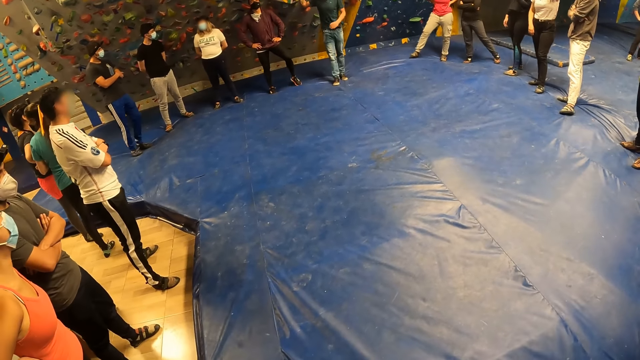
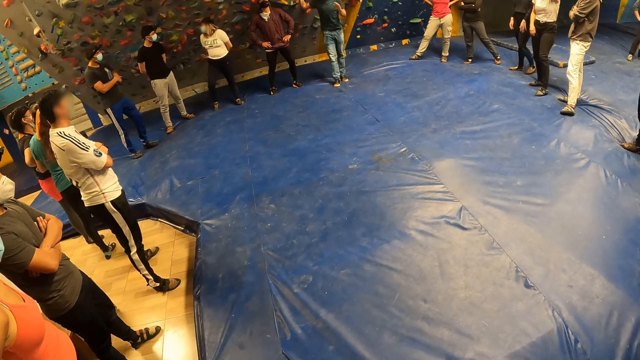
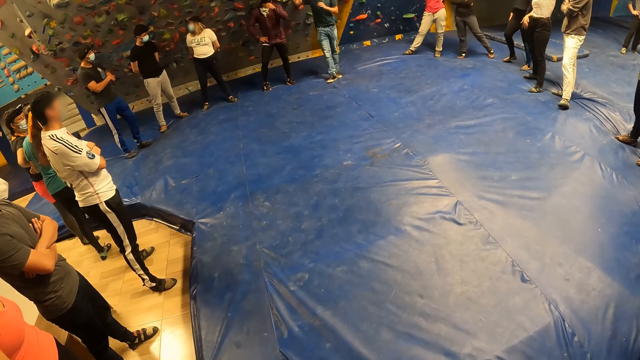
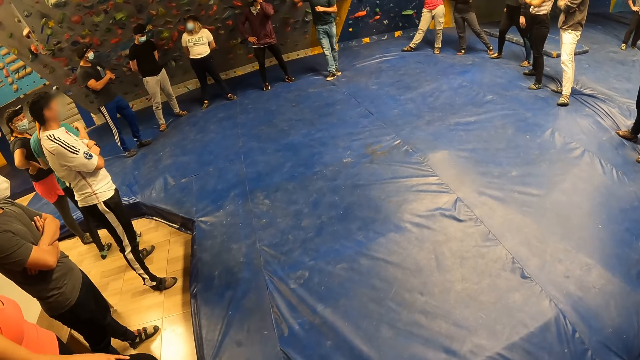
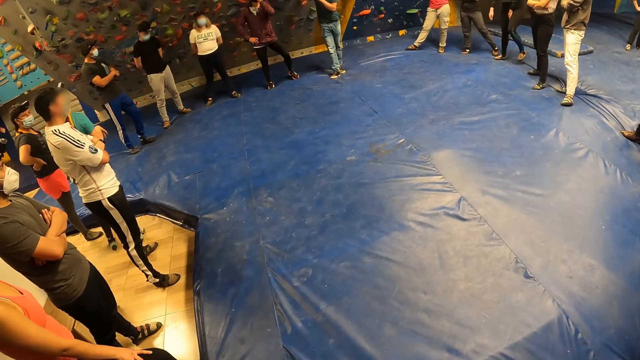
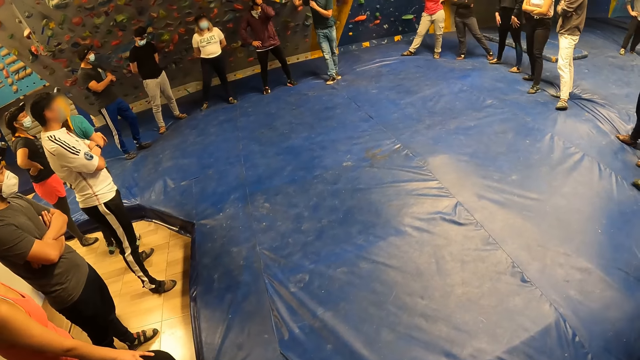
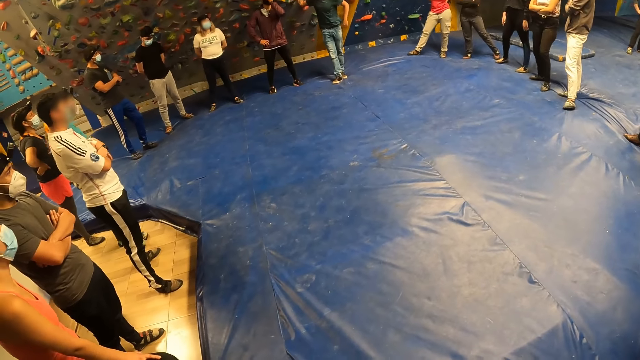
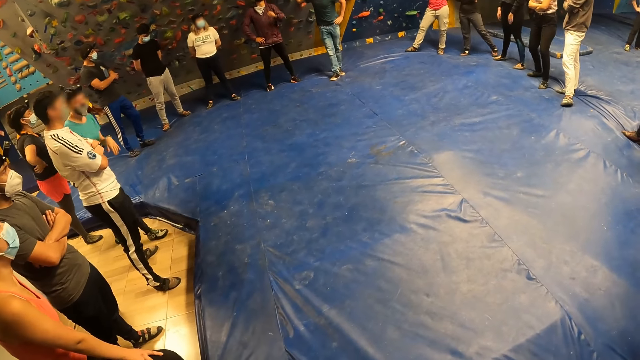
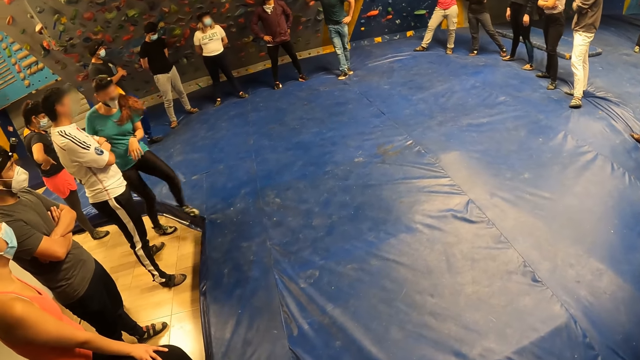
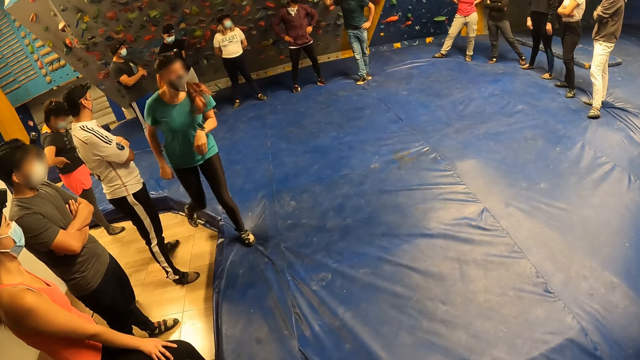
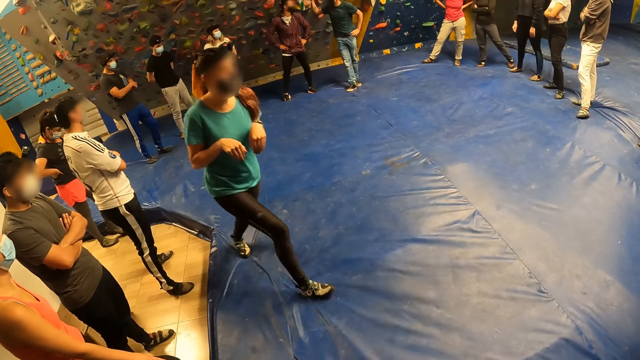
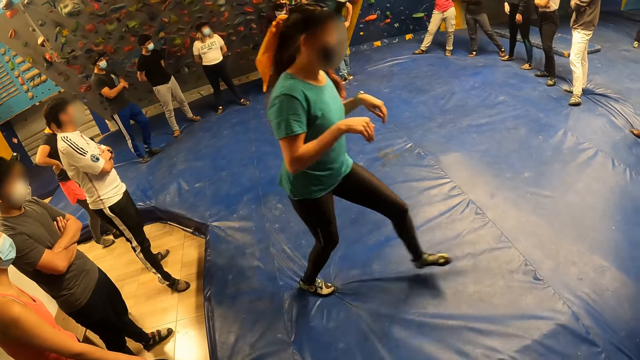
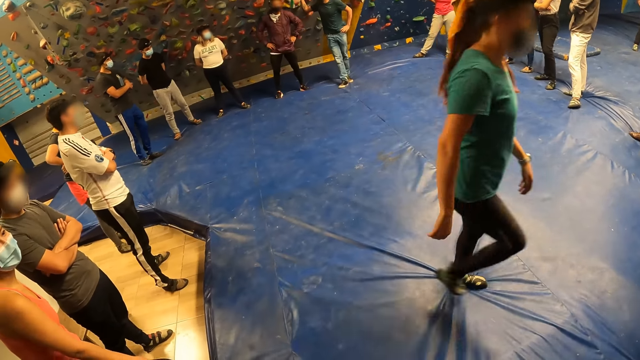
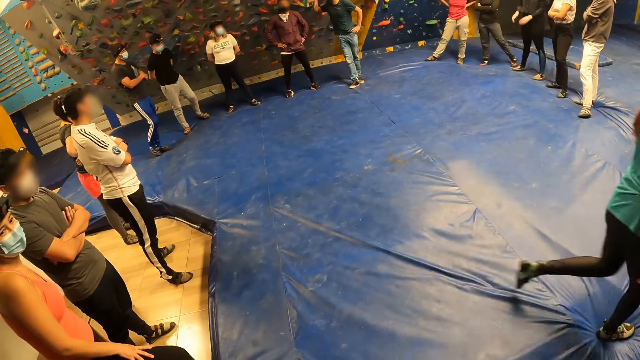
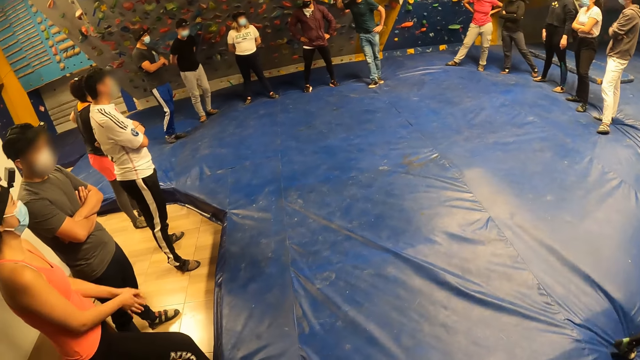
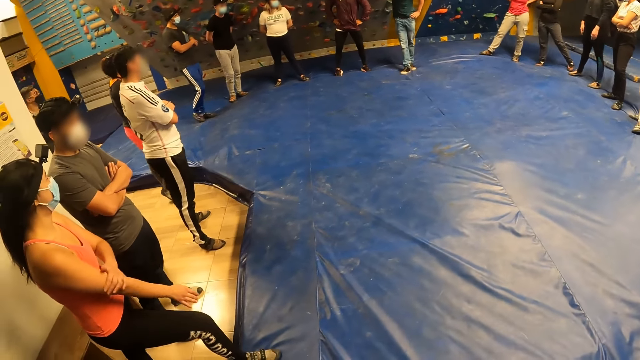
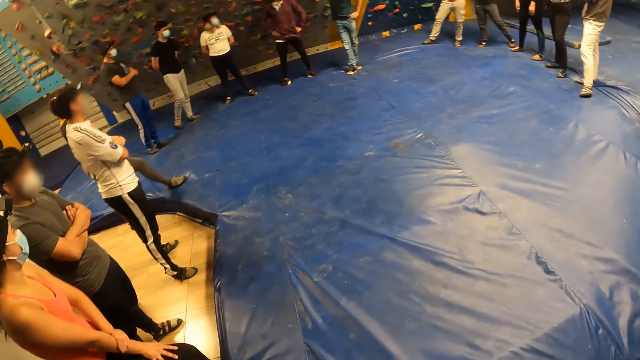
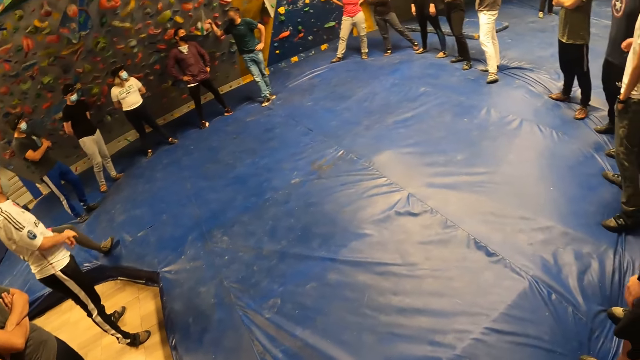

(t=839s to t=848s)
A man steps ahead and moves hands. The man moves a hand.

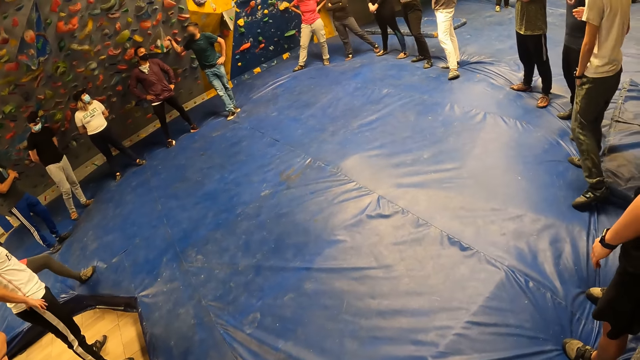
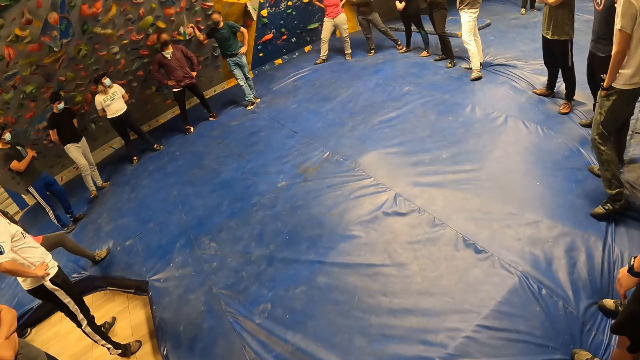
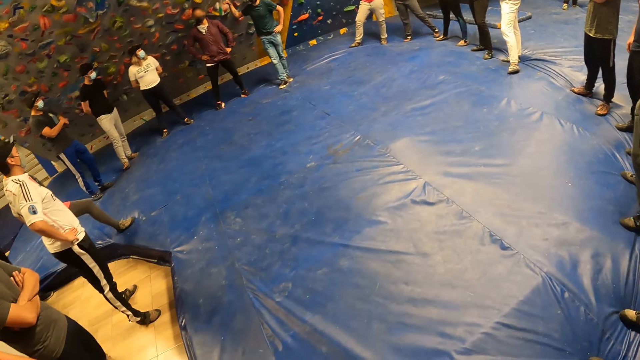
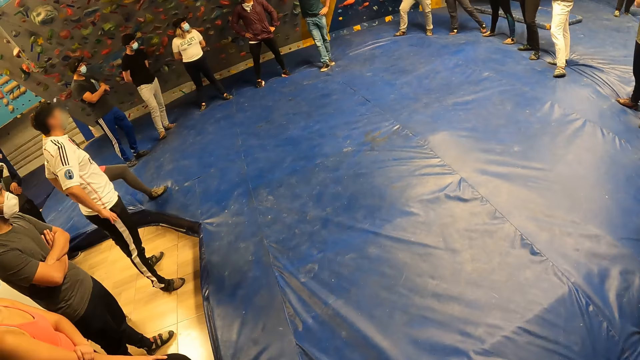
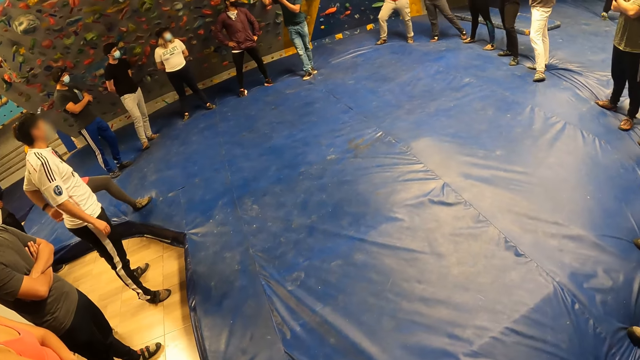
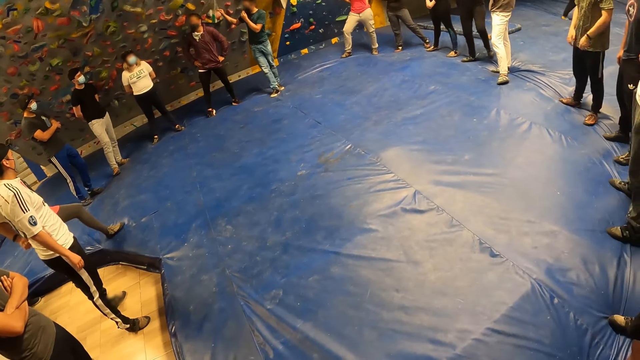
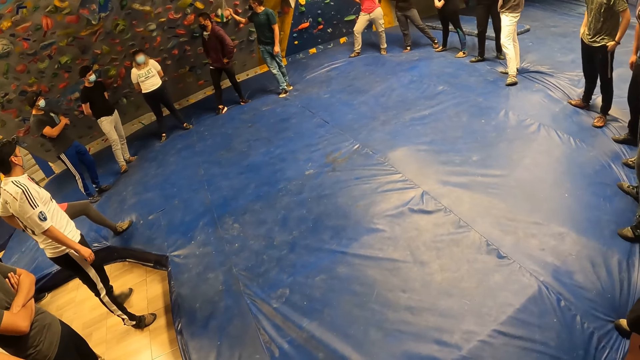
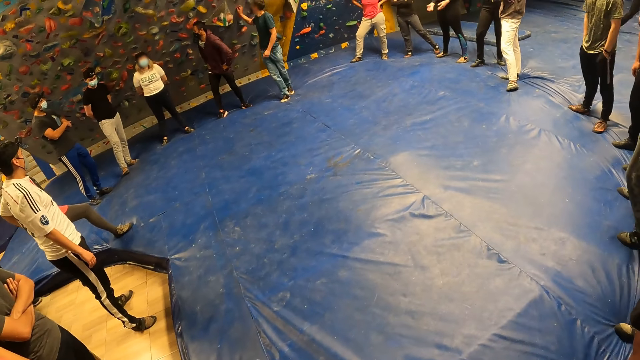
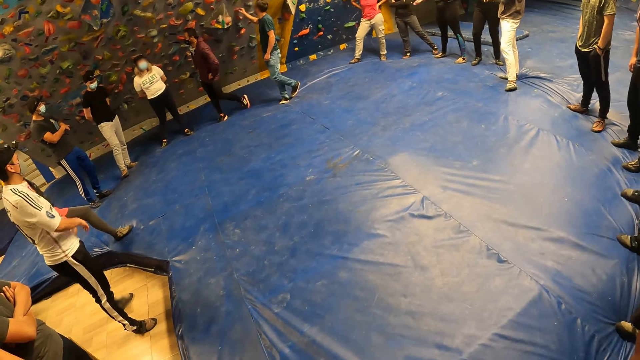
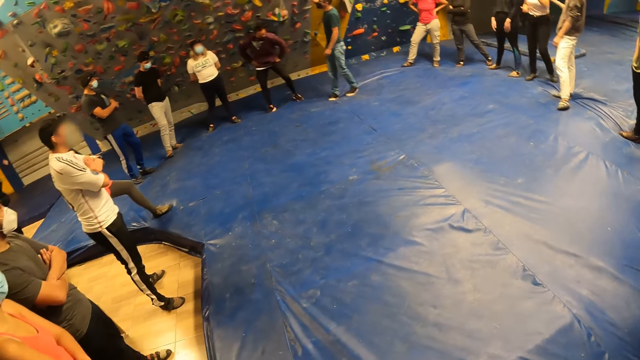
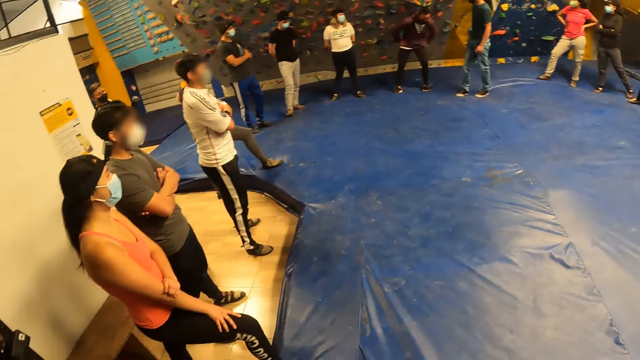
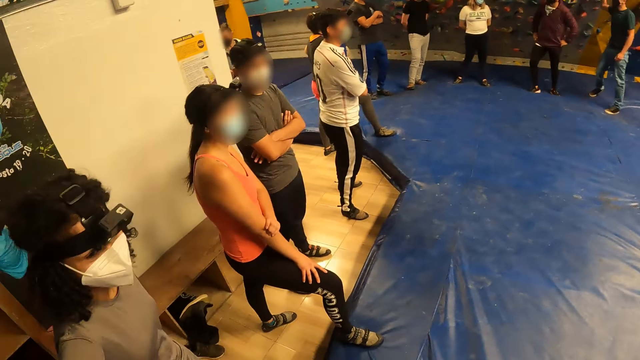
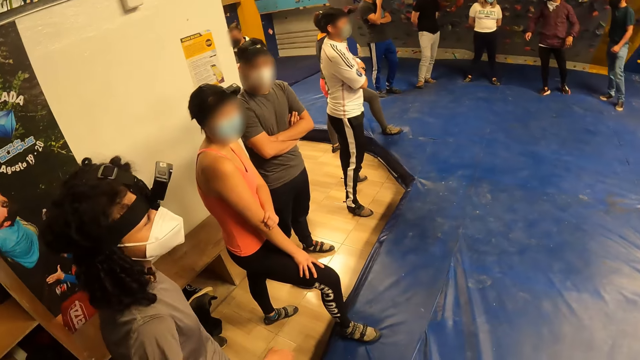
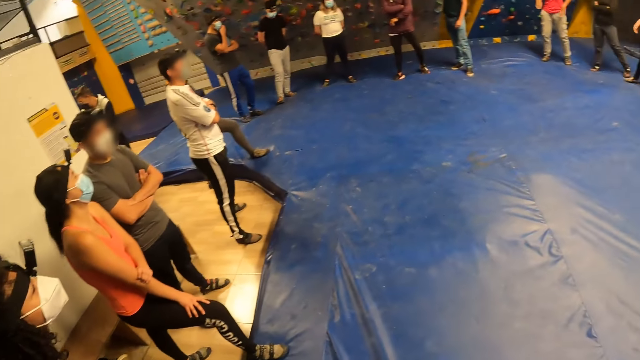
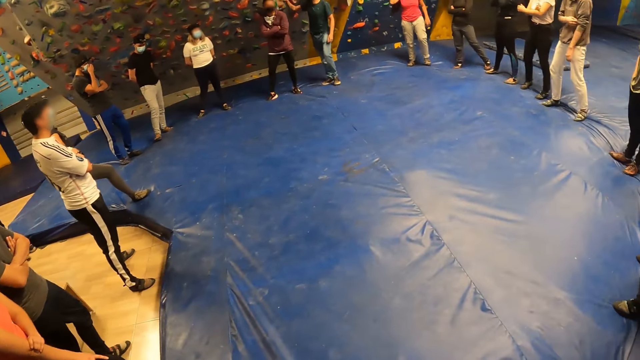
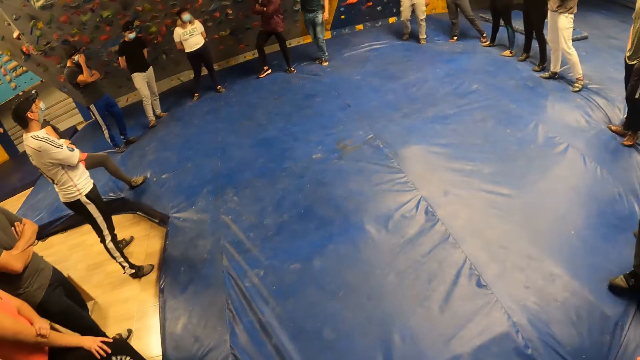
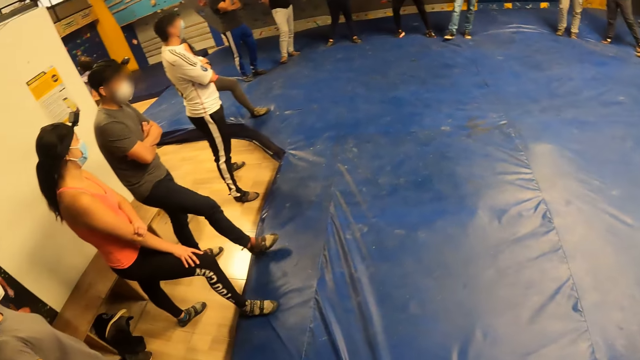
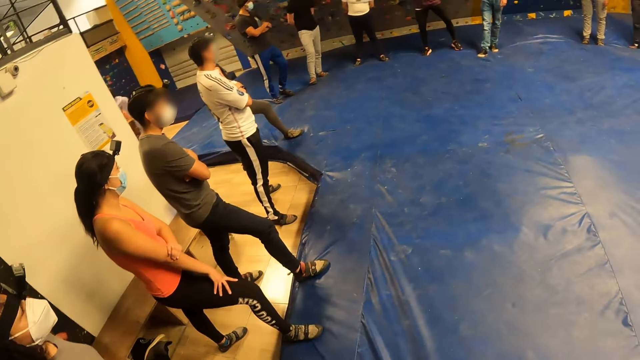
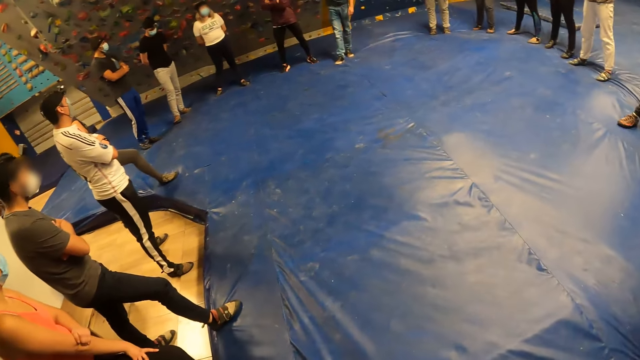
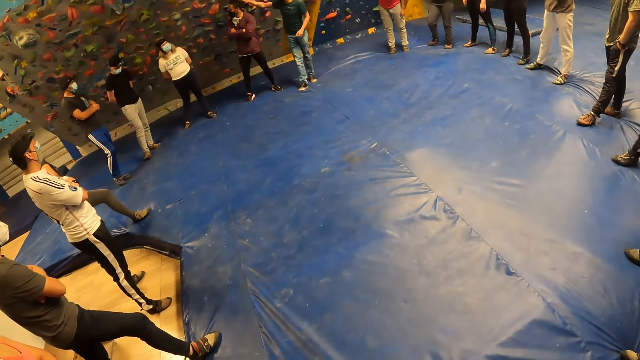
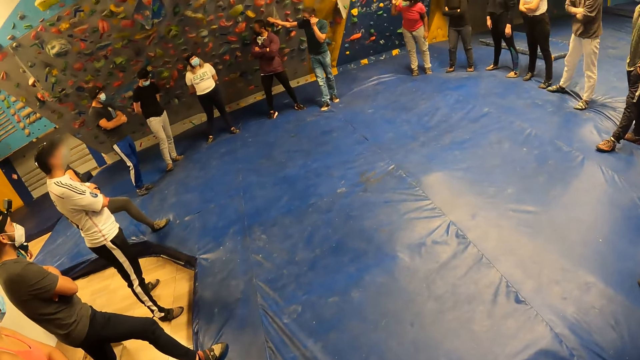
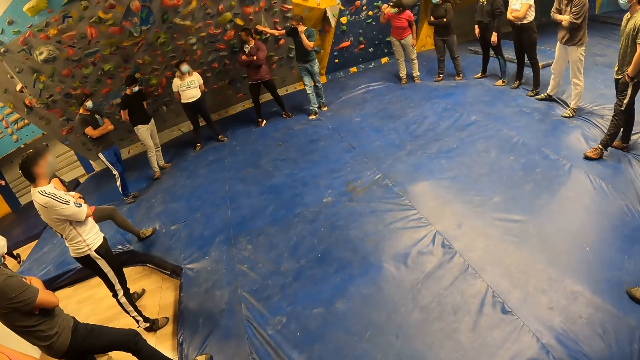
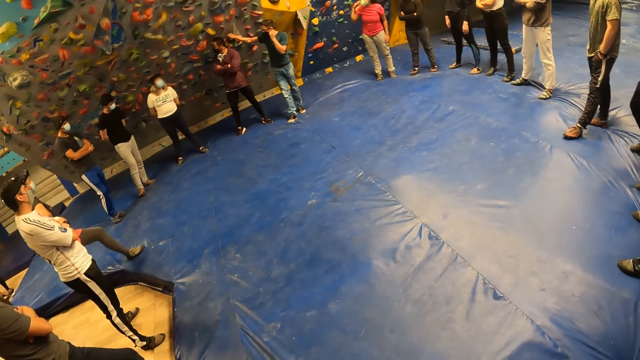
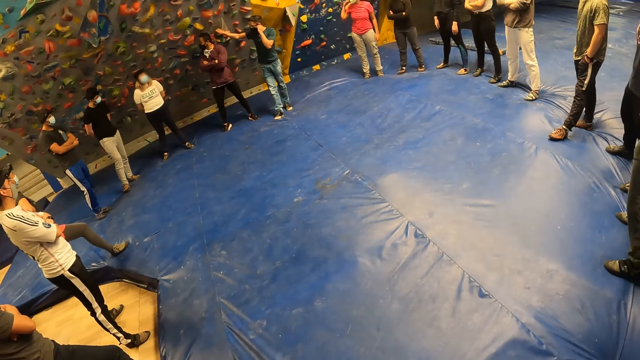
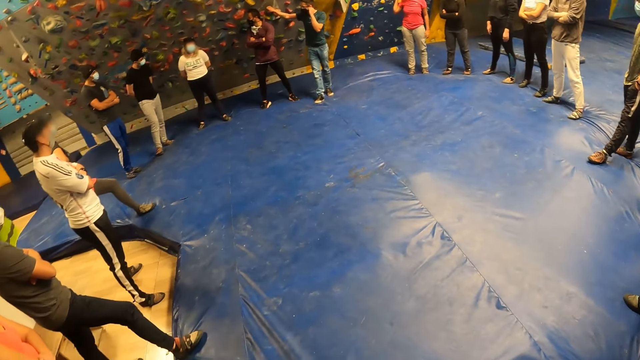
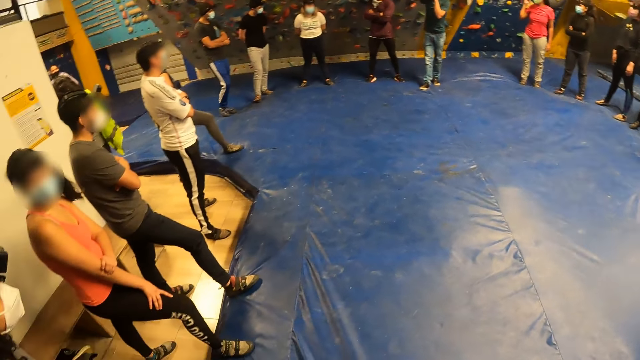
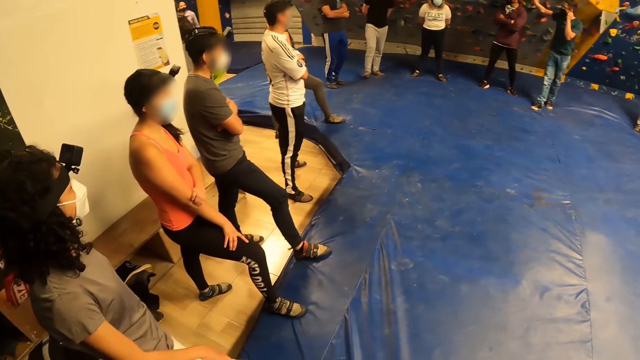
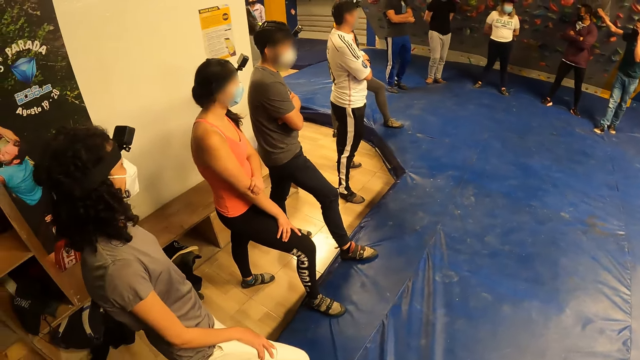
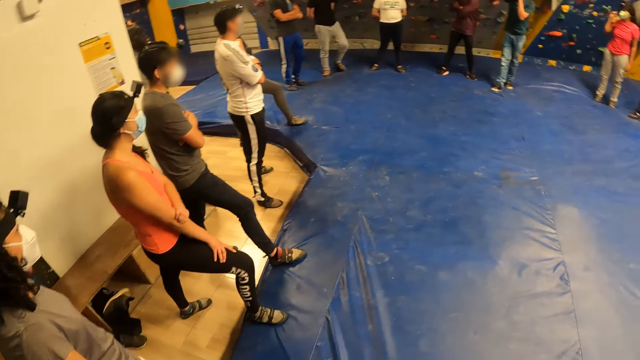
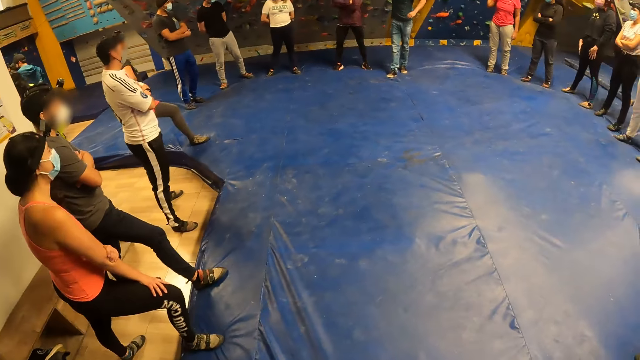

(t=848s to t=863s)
The camera wearer does something. A man moves a hand and touches the game board. The camera wearer looks around. The man moves a hand. The camera wearer looks around. The man holds something with the right hand. The camera wearer looks around.
